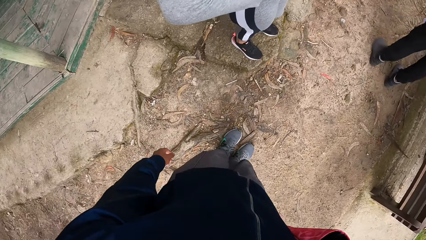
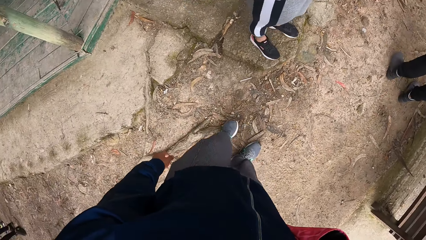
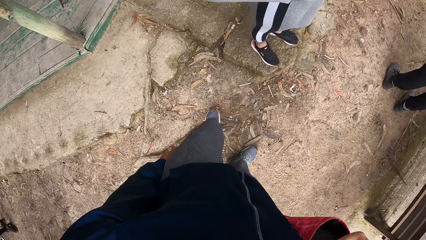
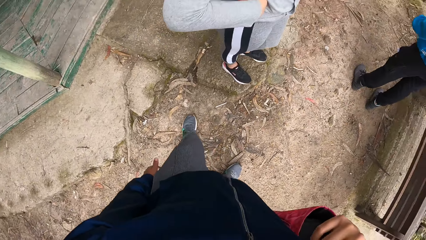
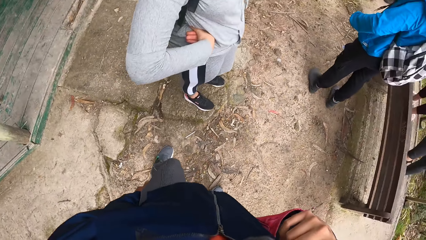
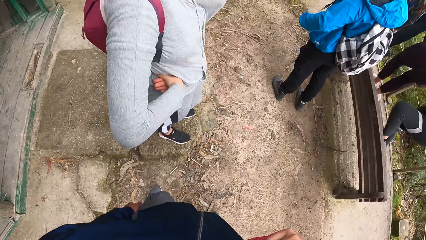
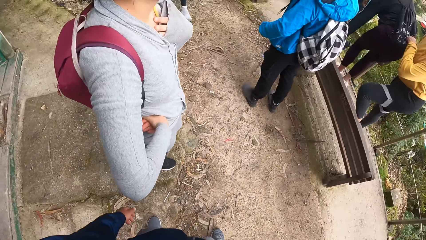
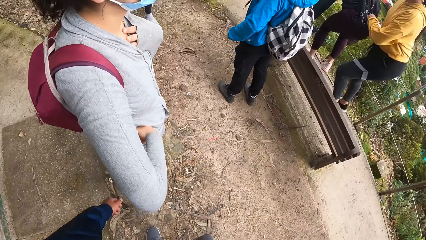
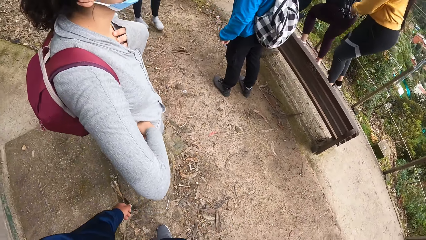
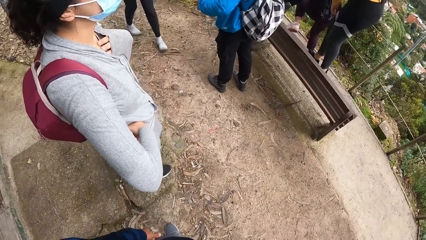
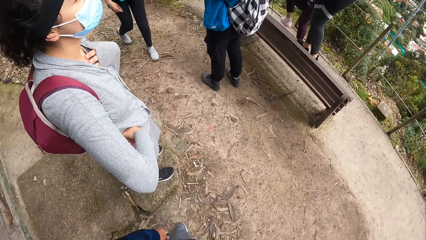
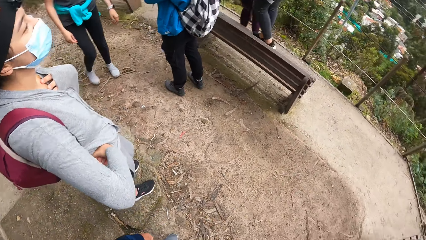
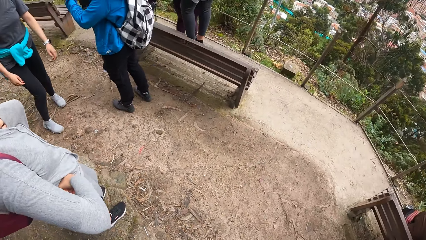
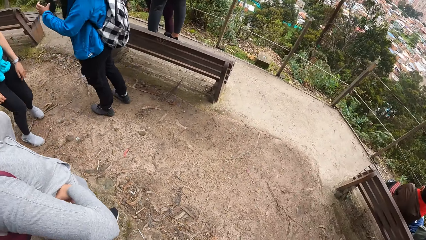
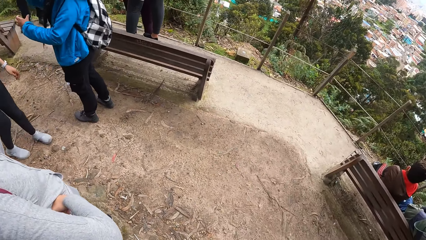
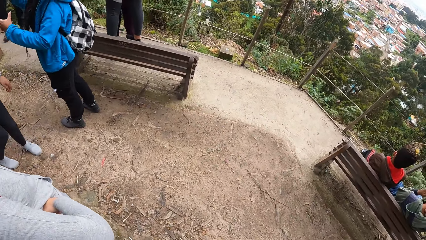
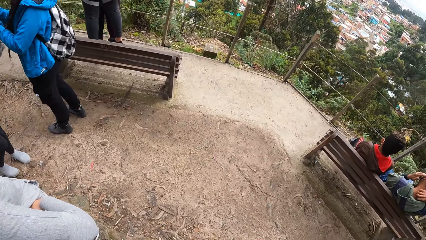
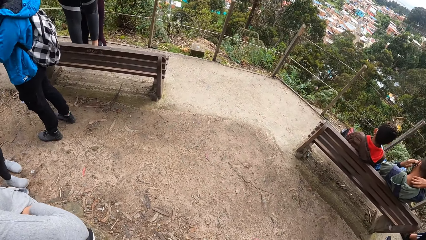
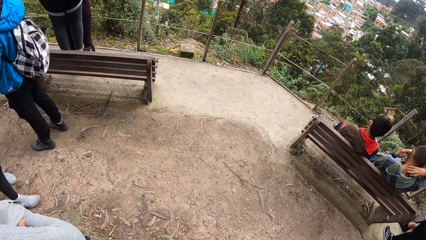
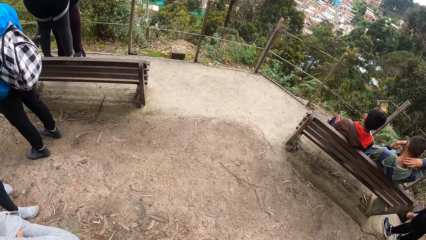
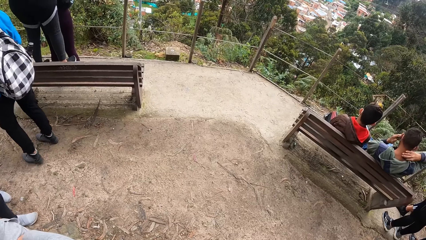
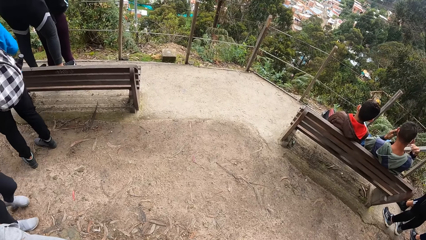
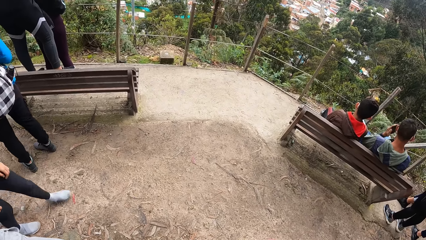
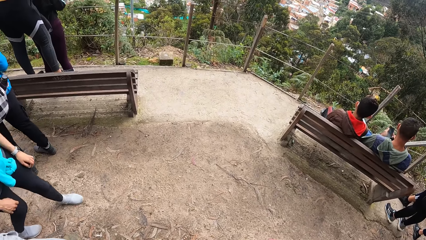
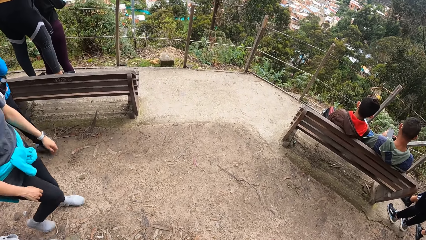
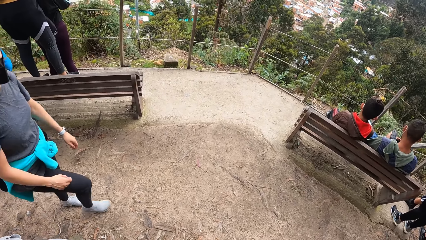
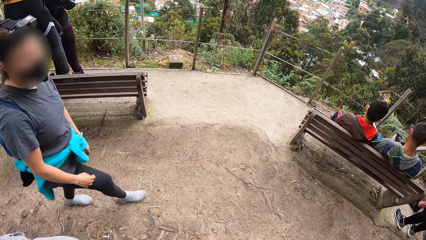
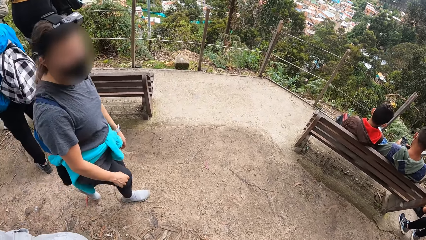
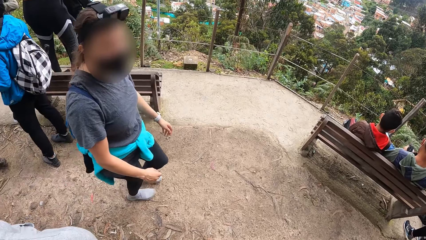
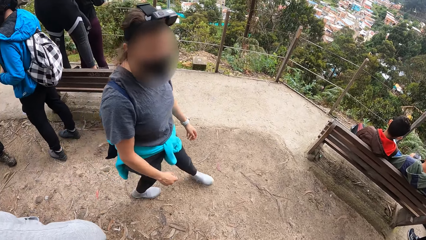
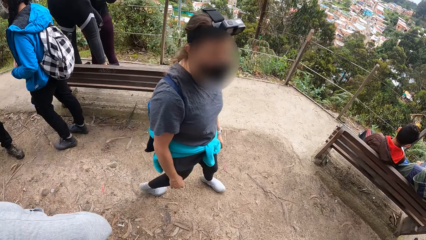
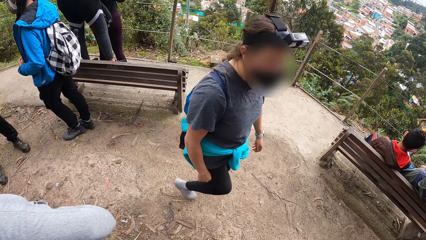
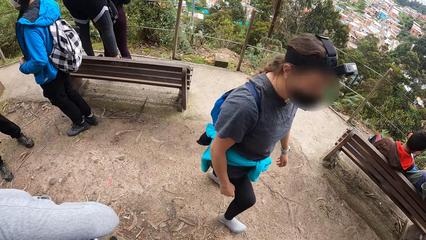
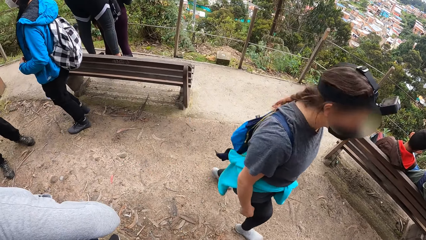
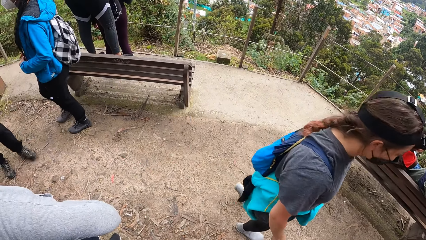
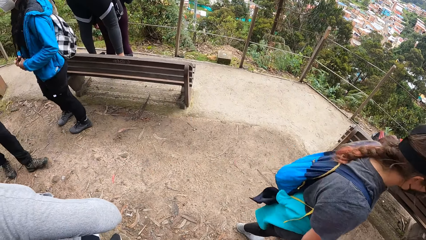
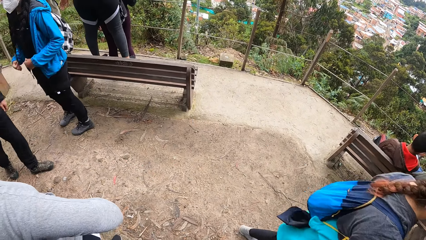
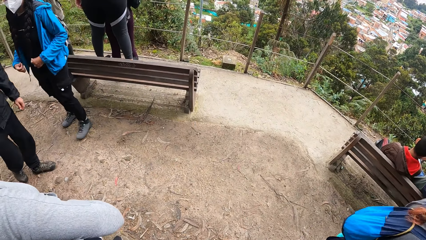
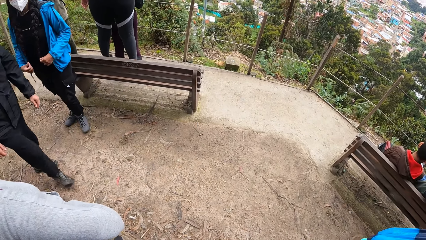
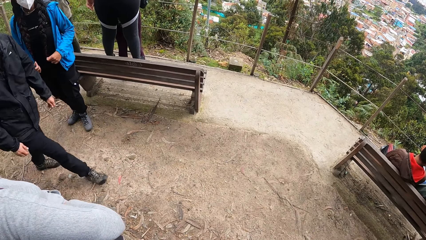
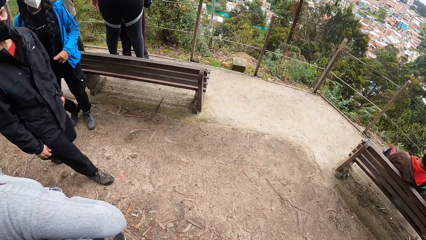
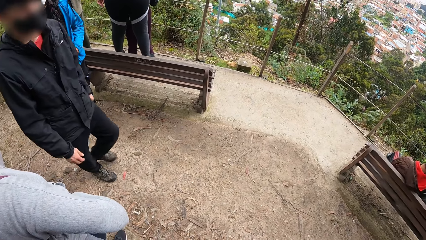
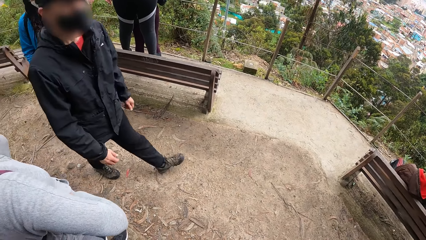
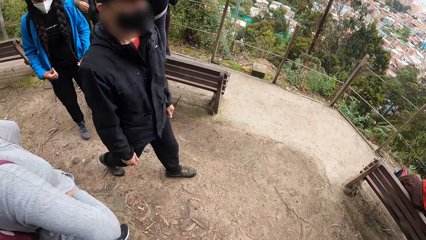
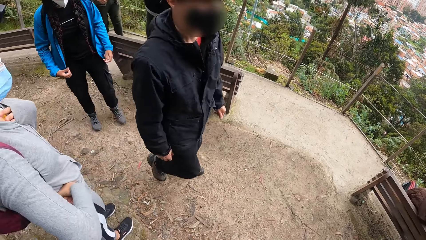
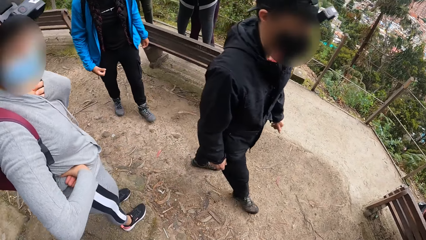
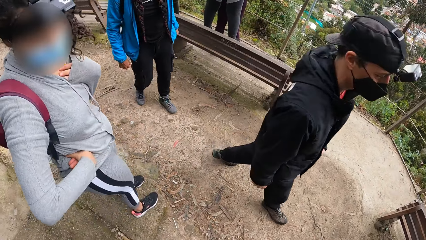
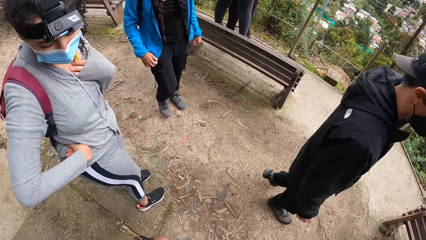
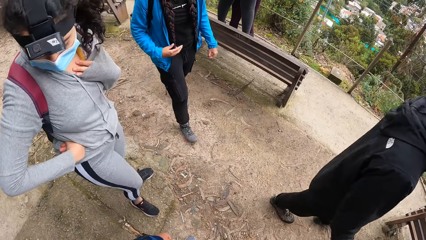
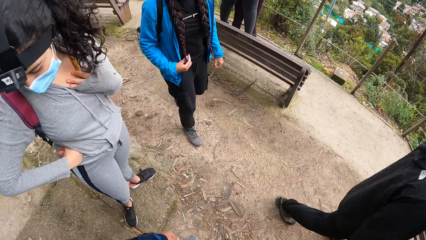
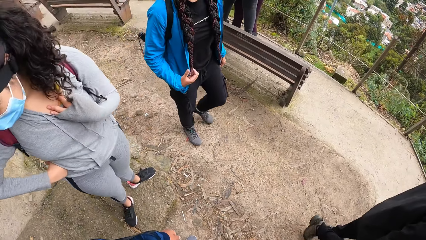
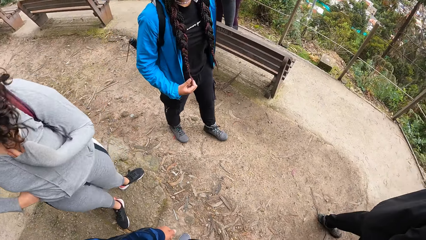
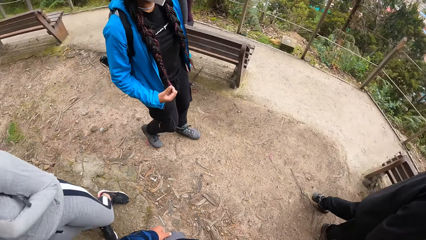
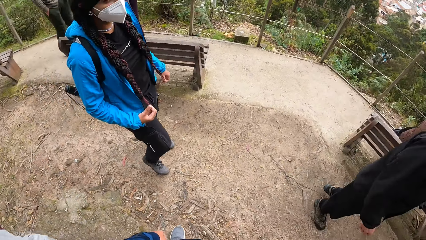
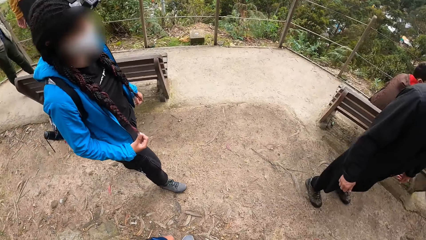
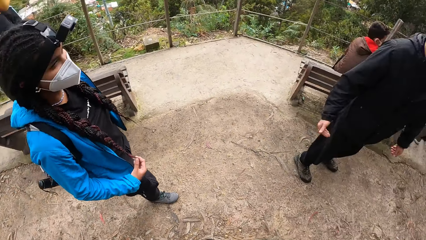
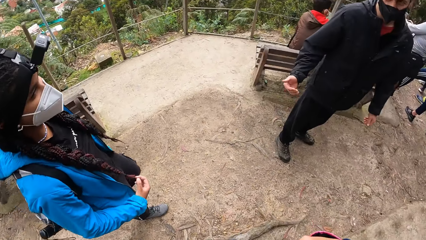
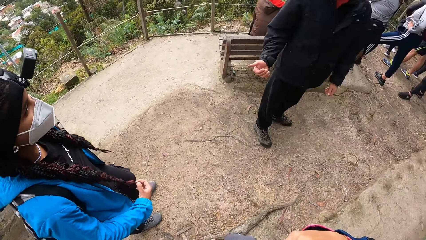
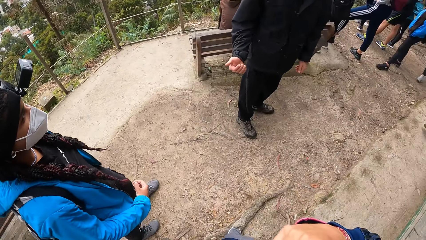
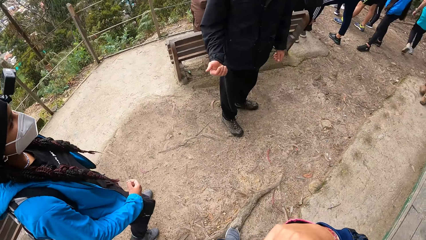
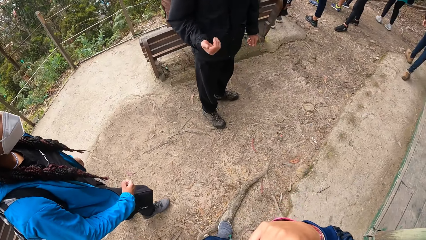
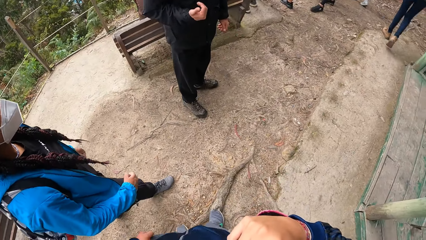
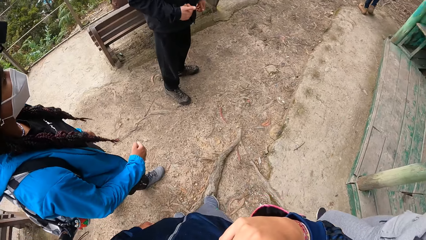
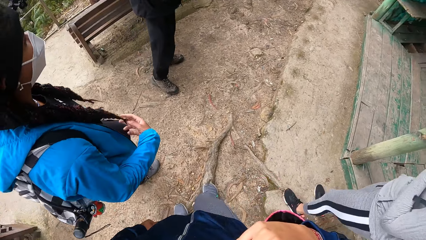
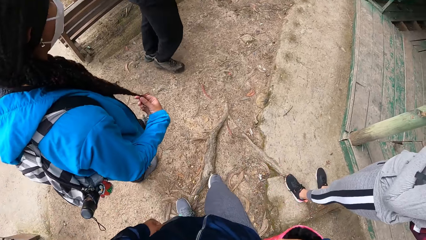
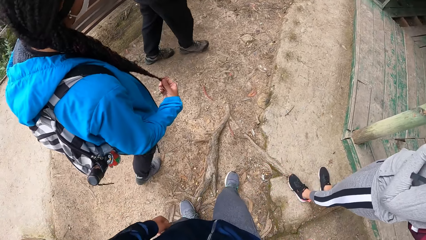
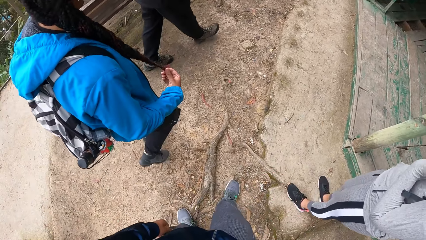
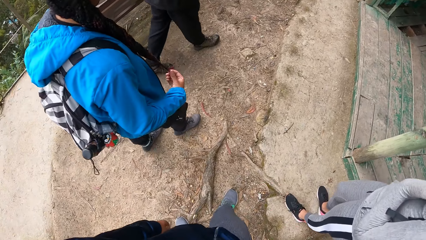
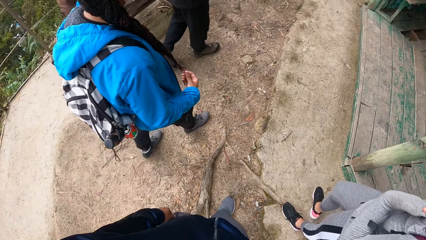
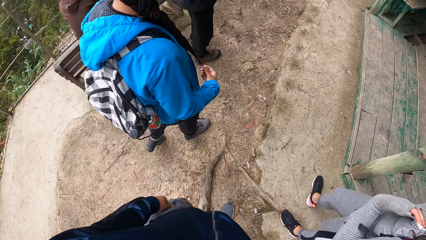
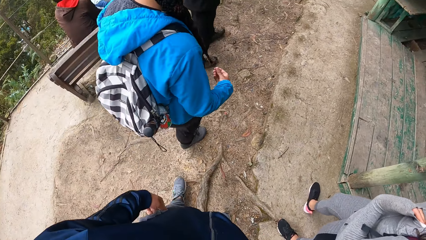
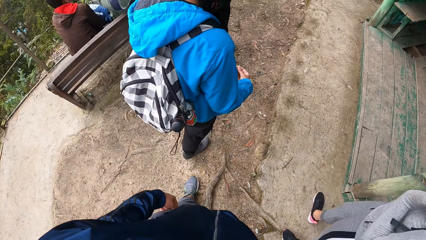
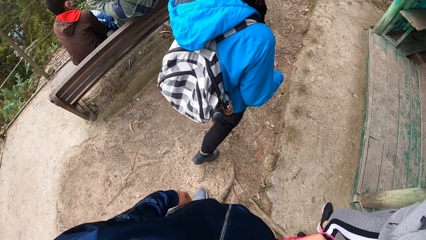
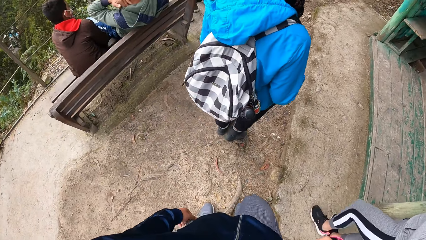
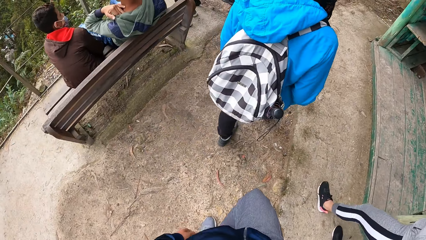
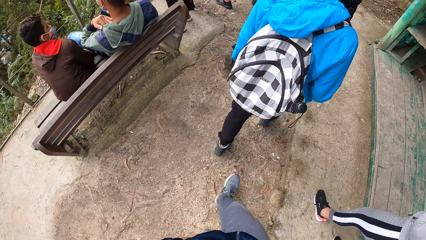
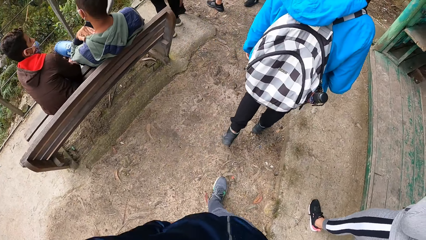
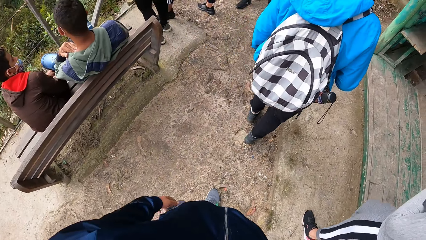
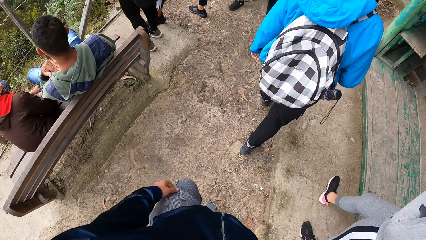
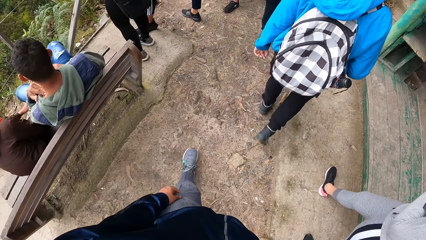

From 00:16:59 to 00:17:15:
A woman walks towards the camera wearer. The woman holds her hair with both hands and removes both hands from her hair. She holds her hair with her right hand, removes her right hand from her hair, and holds her hair with her right hand.
